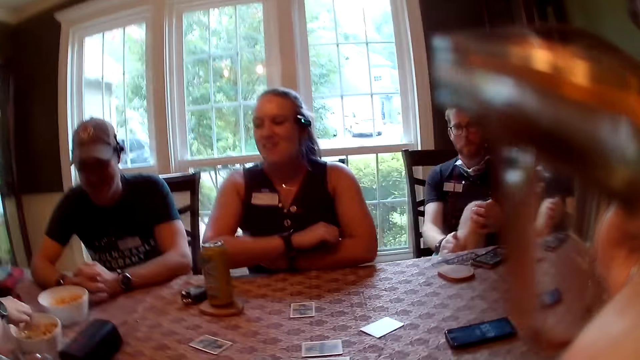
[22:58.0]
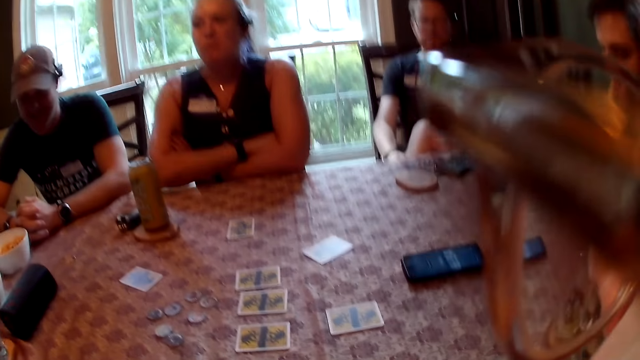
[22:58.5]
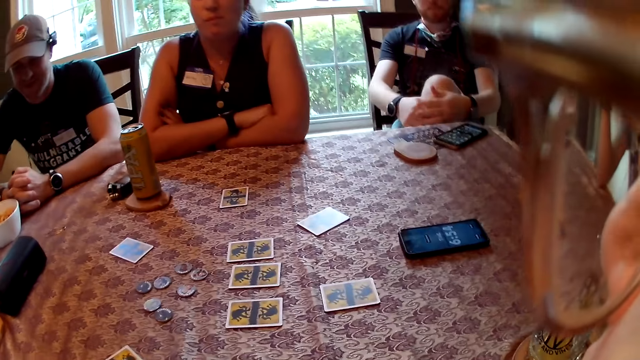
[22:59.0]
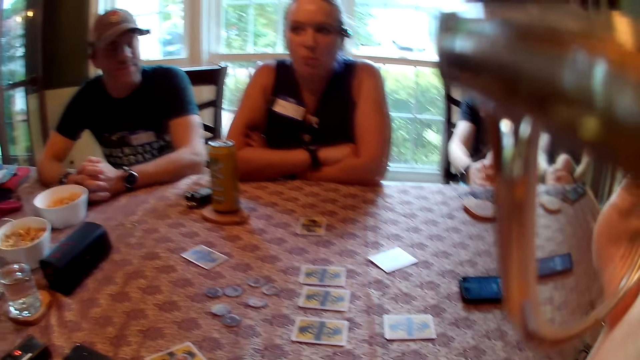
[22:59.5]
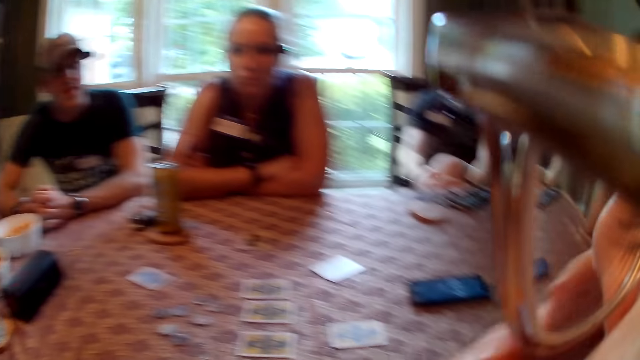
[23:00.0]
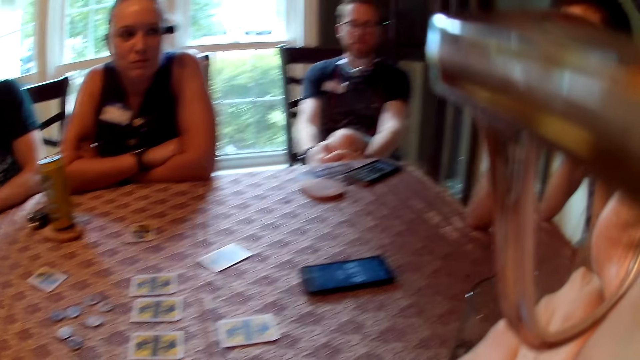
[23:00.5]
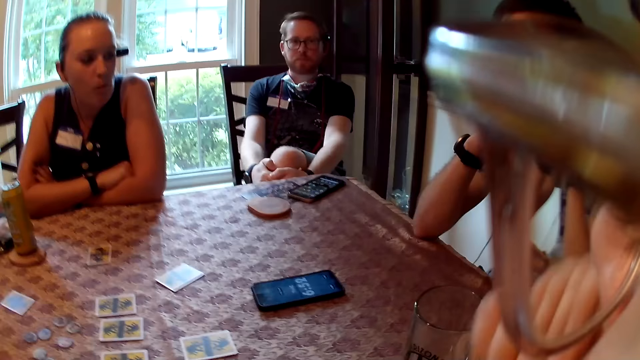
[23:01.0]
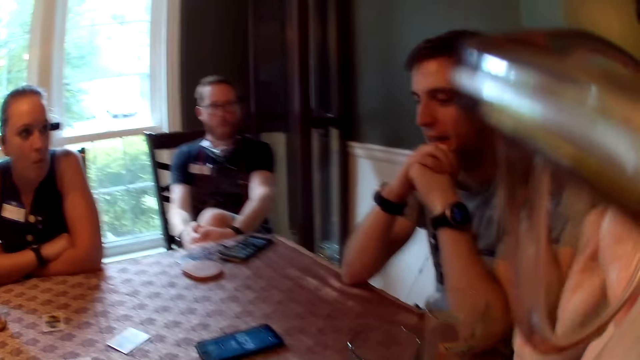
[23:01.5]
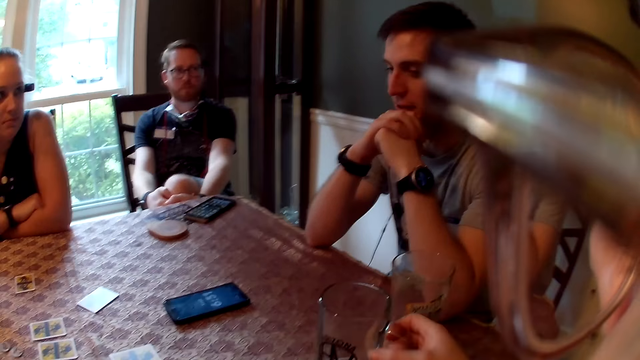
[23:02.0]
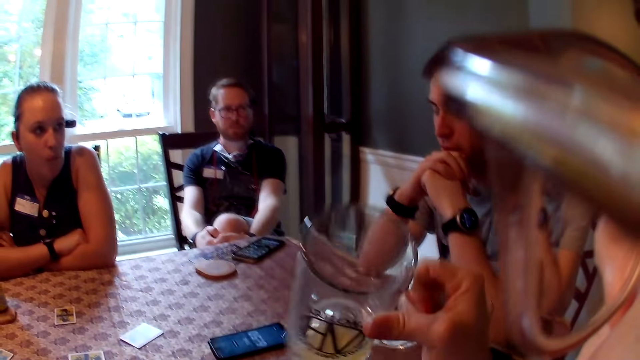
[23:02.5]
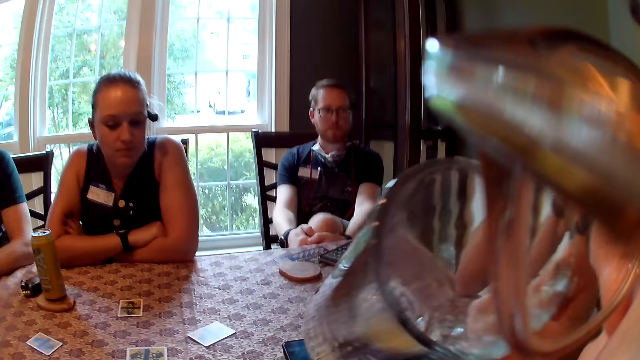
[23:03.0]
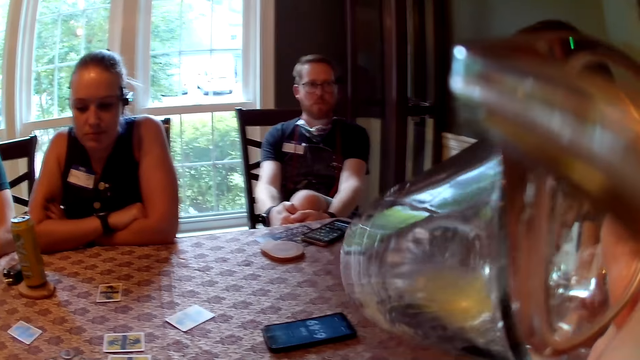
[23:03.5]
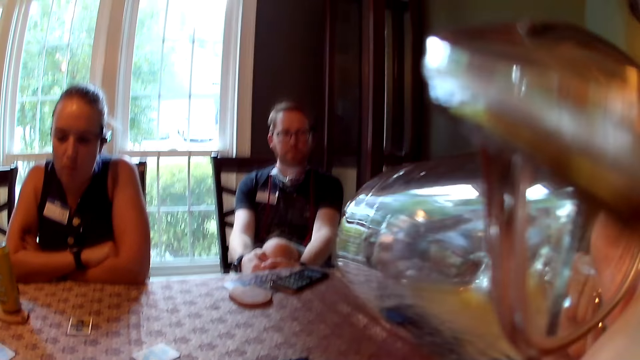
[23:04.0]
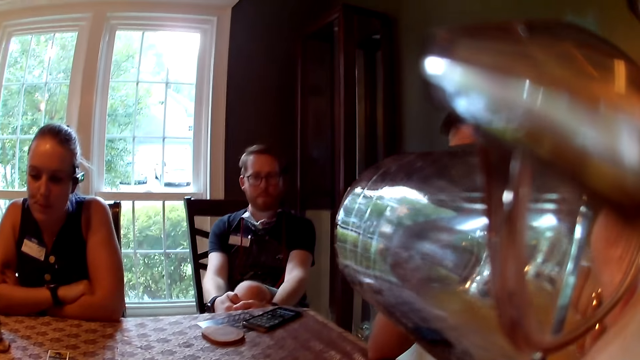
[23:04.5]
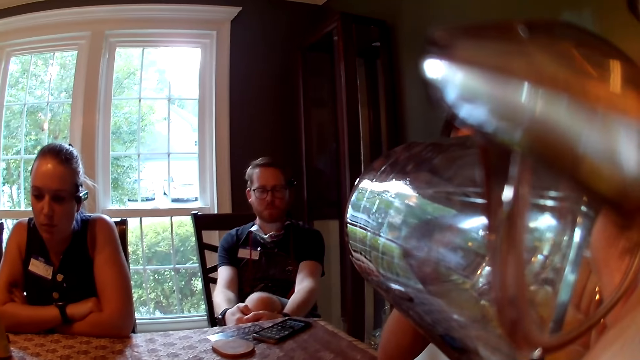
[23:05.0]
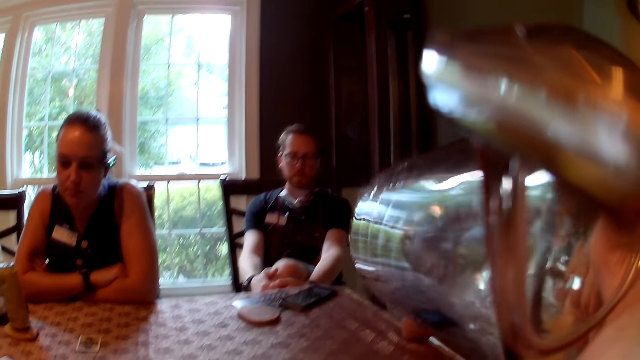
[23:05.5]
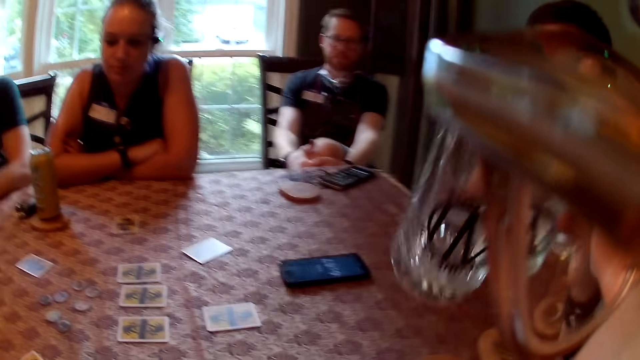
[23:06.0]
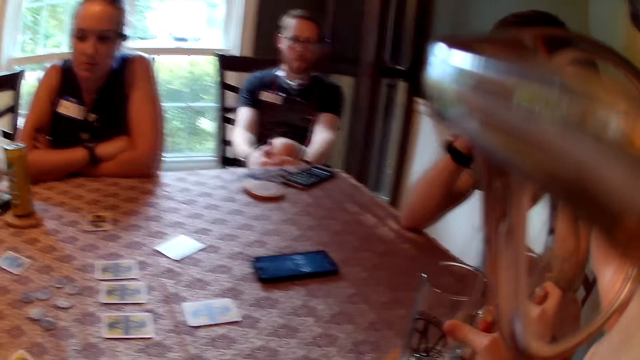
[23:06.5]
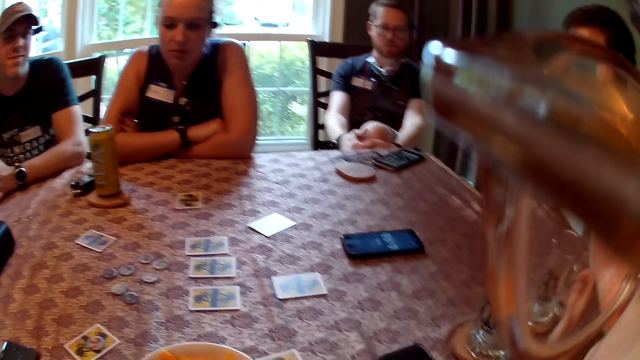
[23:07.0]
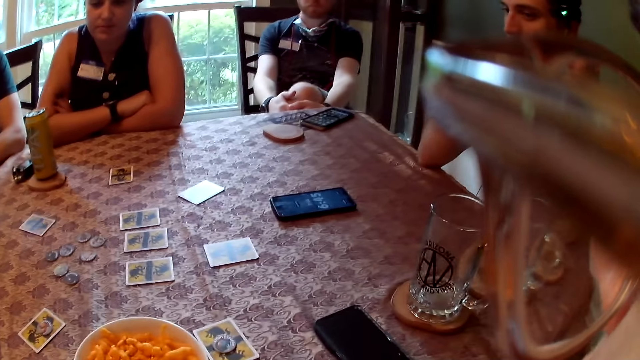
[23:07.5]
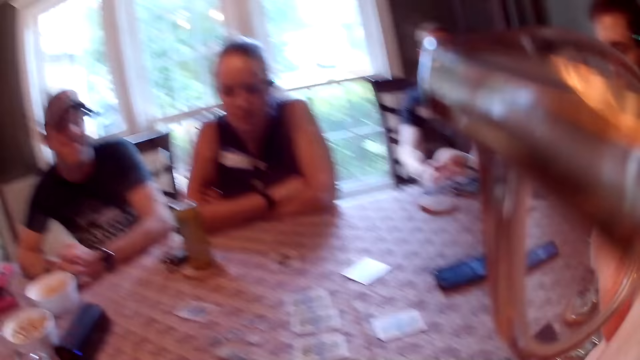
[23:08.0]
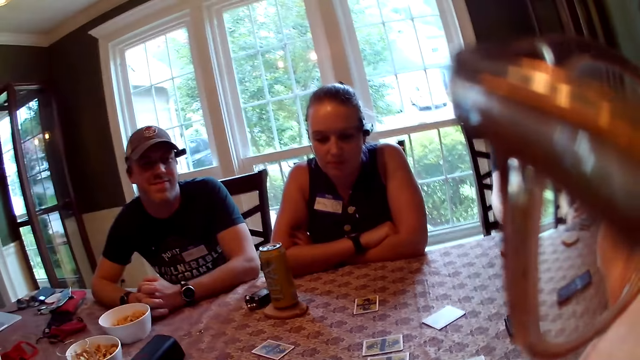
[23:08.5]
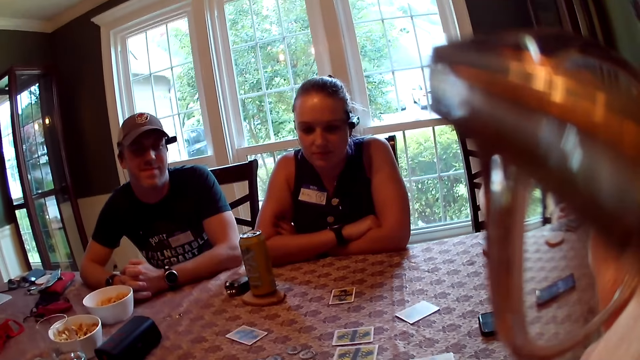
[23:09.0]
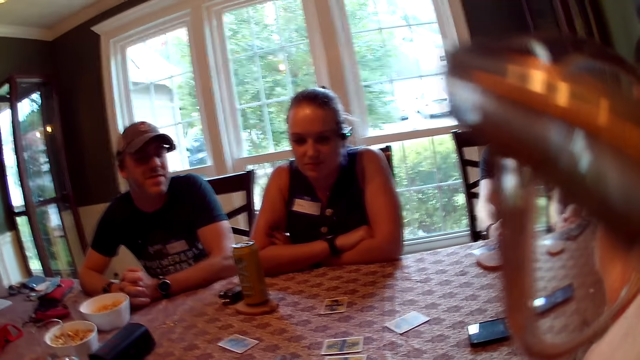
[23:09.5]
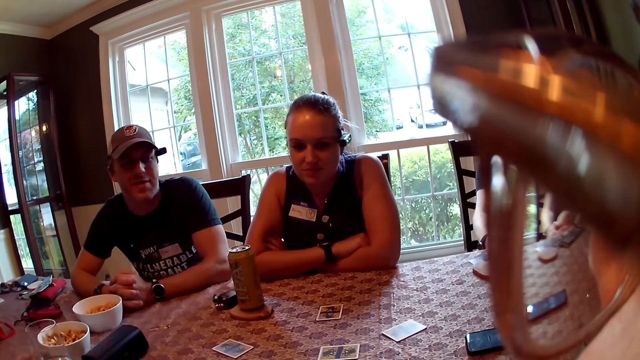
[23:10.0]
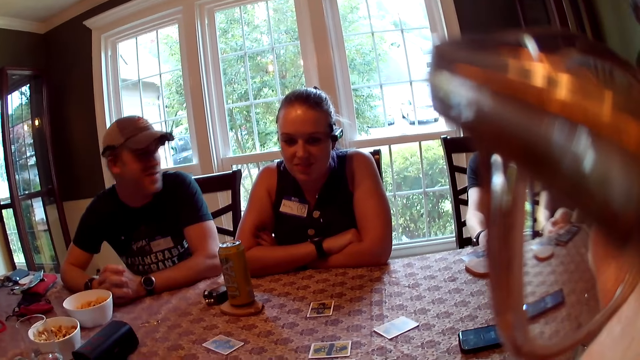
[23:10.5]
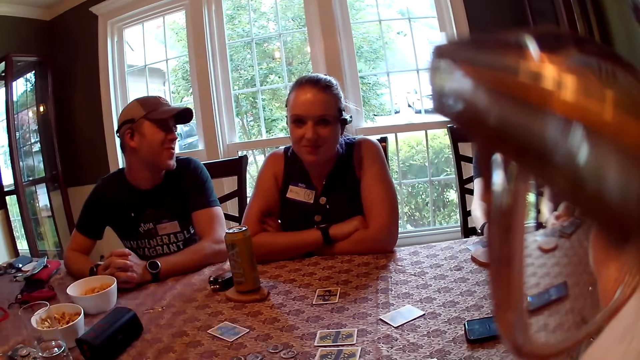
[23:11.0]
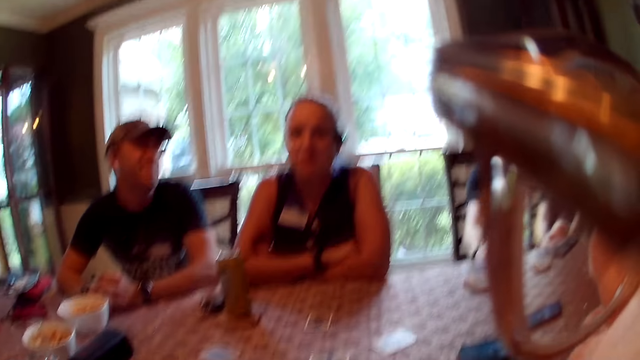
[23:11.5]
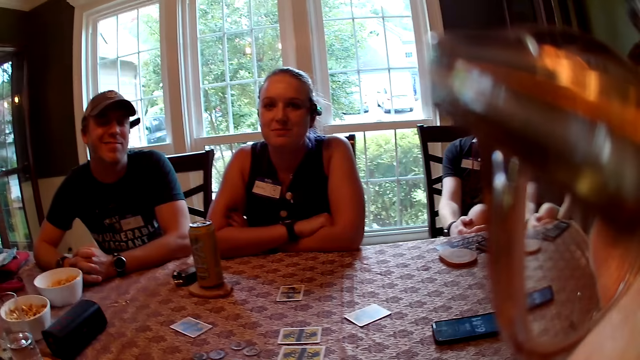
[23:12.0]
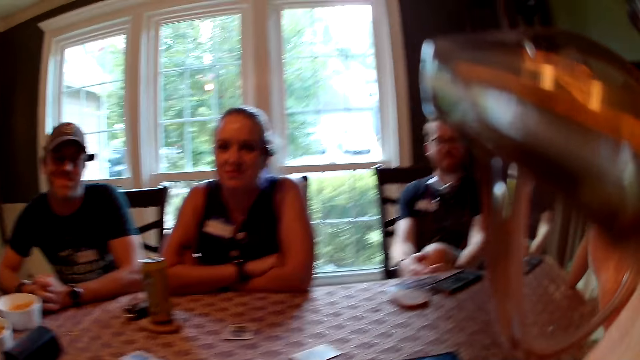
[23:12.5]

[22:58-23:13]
A woman picks a snack from the bowl with her right. The camera wearer looks around. She picks a cup of beer with her right hand from the table. She drinks from the cup of beer in her right hand. She drops the cup of beer on the table with her right hand. She looks around.

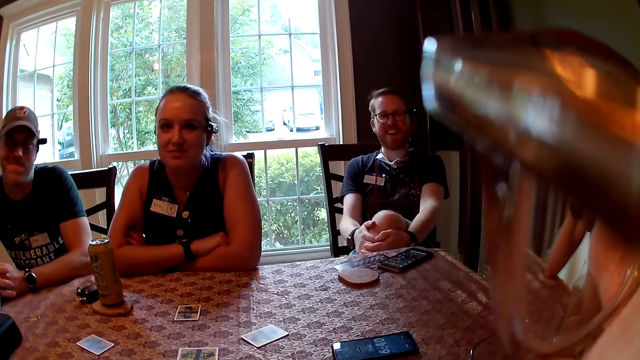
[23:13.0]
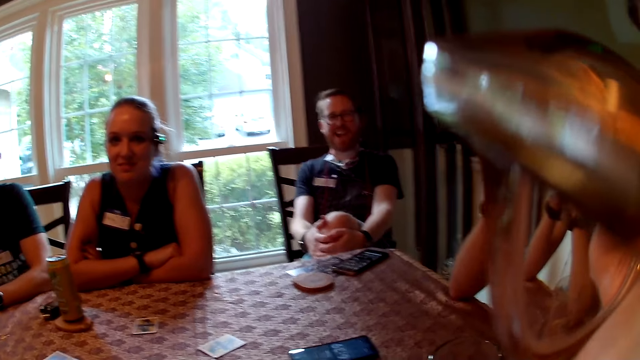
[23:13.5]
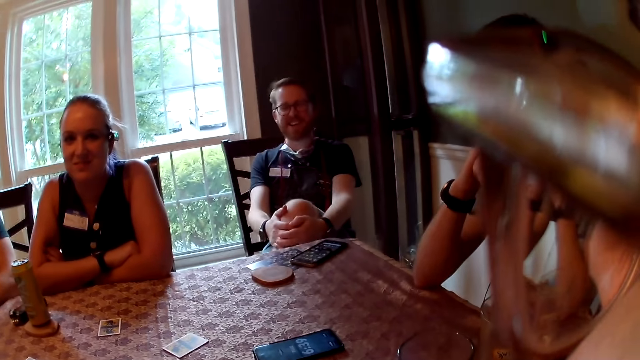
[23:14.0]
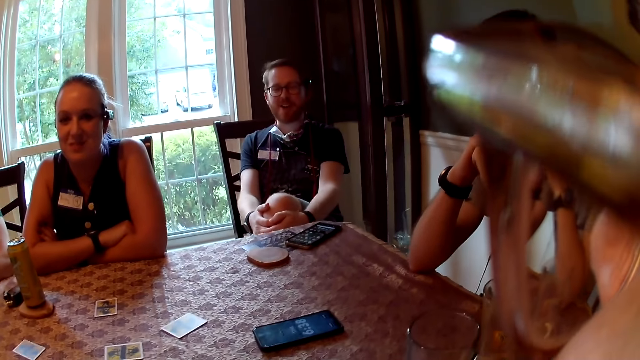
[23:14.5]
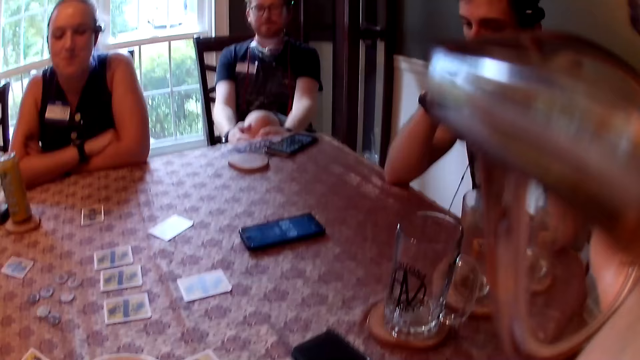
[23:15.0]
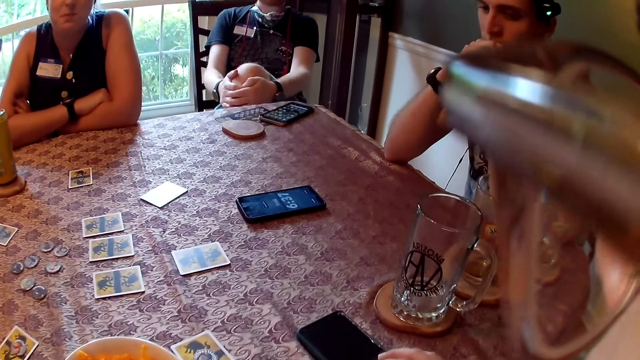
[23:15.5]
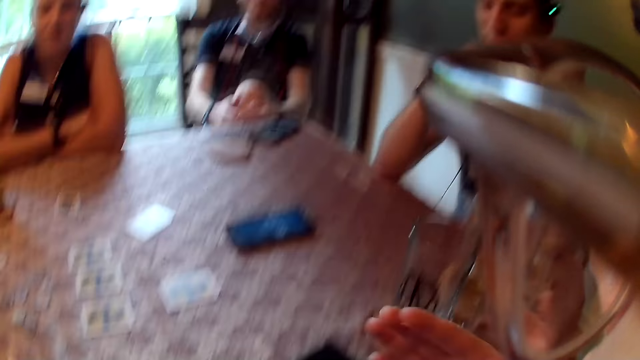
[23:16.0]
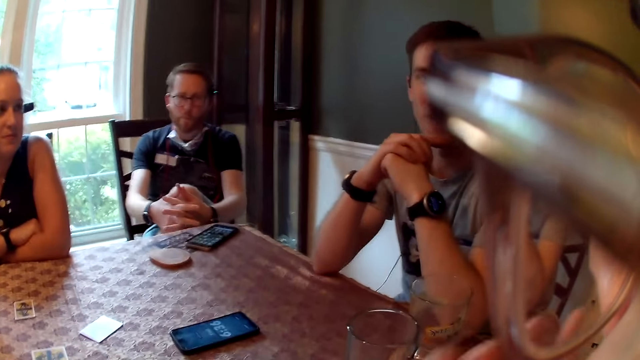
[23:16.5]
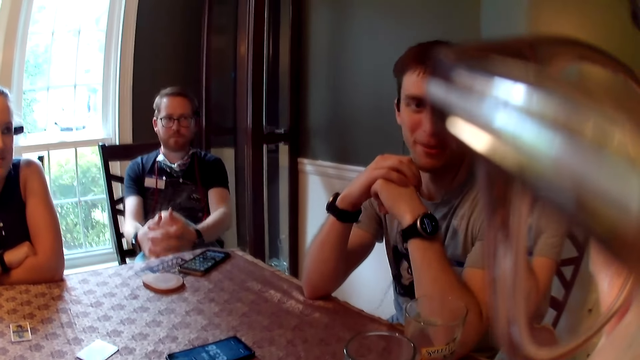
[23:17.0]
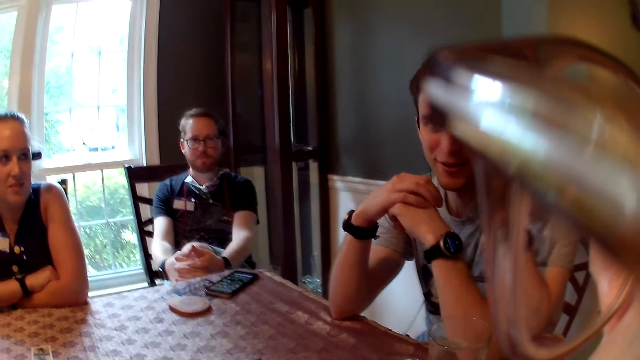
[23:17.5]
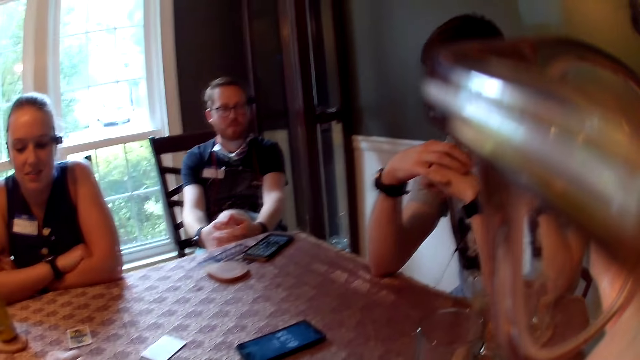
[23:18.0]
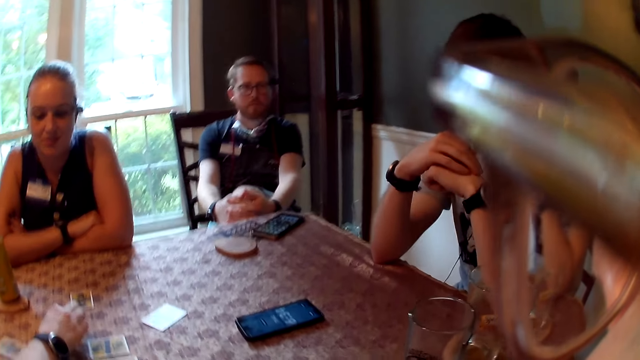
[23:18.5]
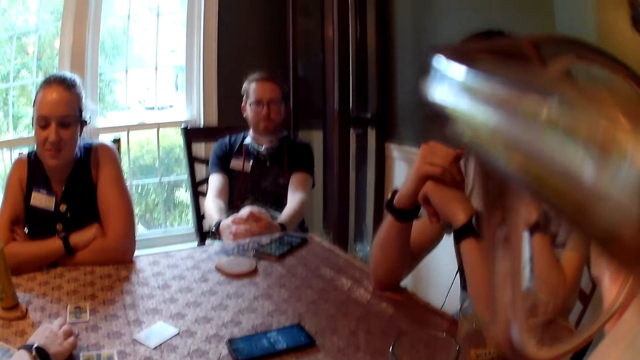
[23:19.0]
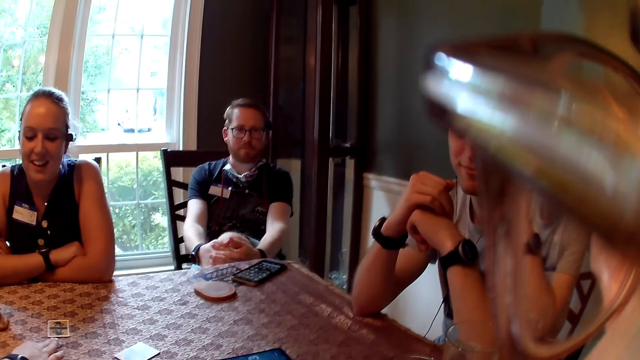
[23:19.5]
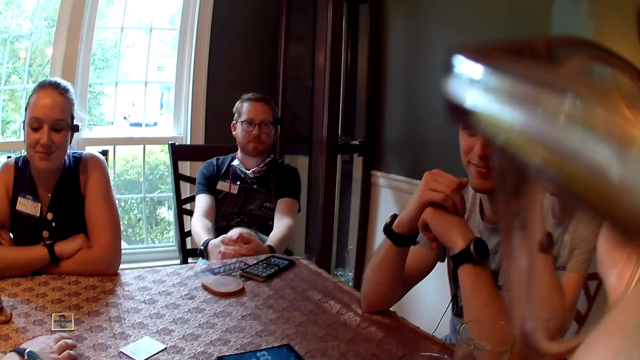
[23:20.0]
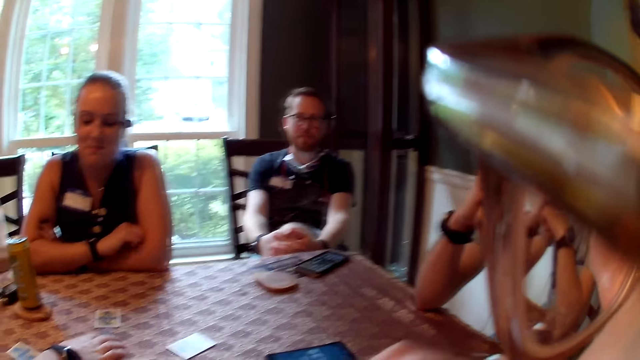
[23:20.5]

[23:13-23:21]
The camera wearer touches a phone on the table with her right hand. A man talks to the camera wearer. A woman moves a token from the table with her right hand.
